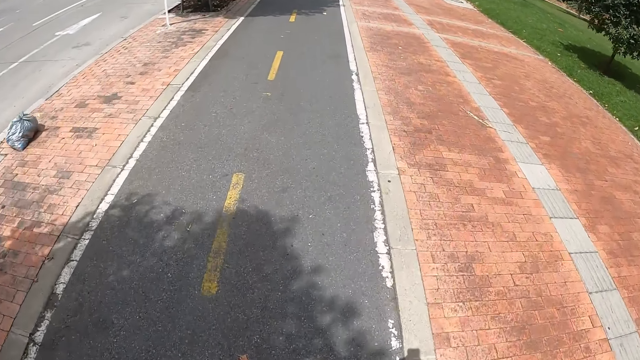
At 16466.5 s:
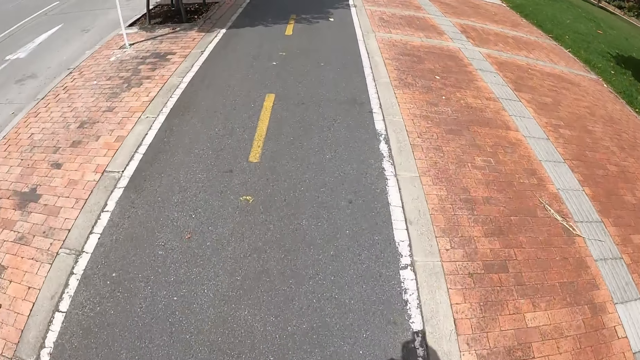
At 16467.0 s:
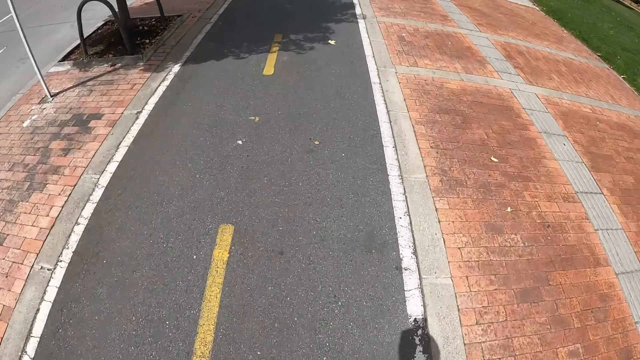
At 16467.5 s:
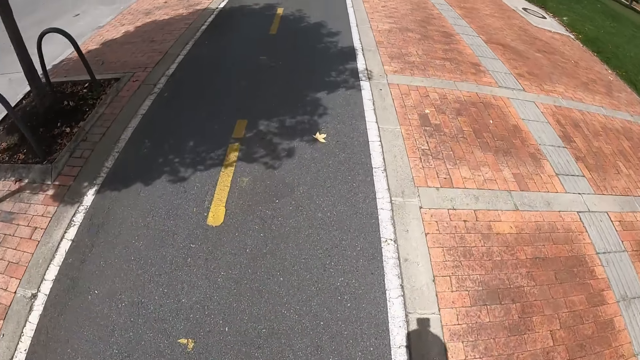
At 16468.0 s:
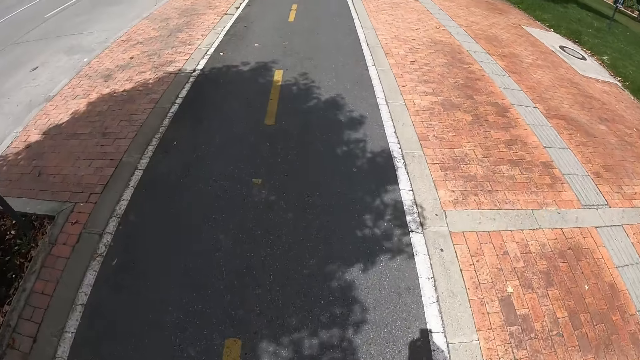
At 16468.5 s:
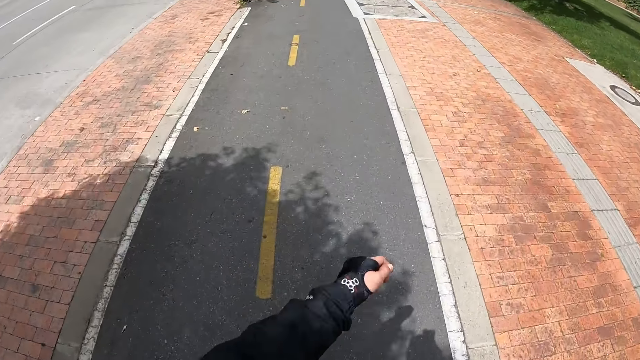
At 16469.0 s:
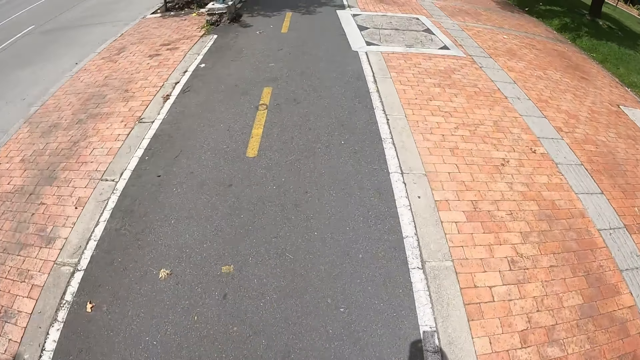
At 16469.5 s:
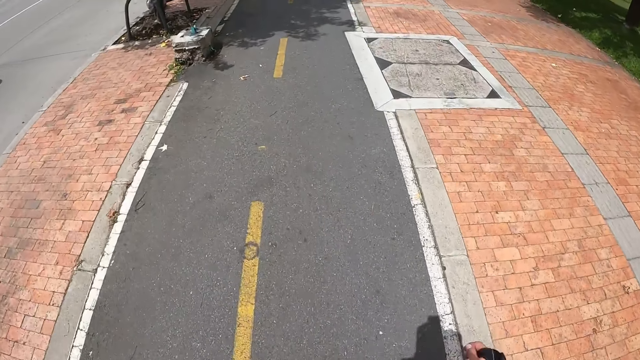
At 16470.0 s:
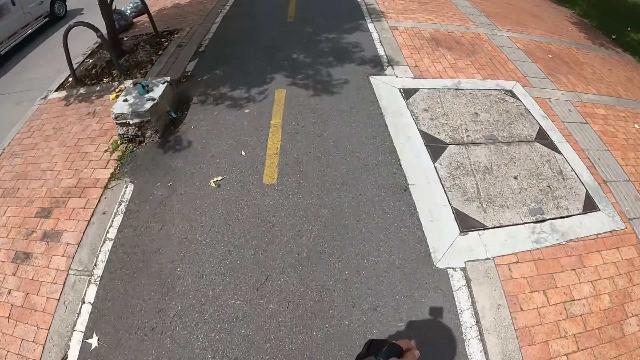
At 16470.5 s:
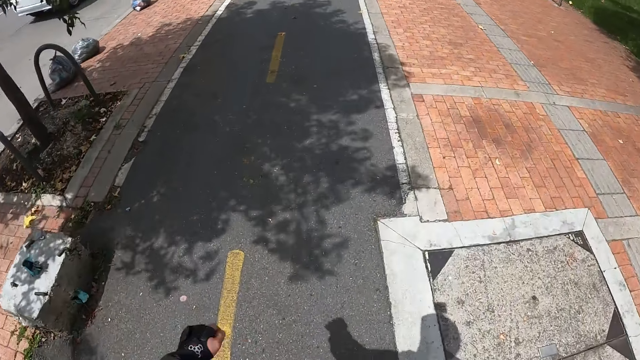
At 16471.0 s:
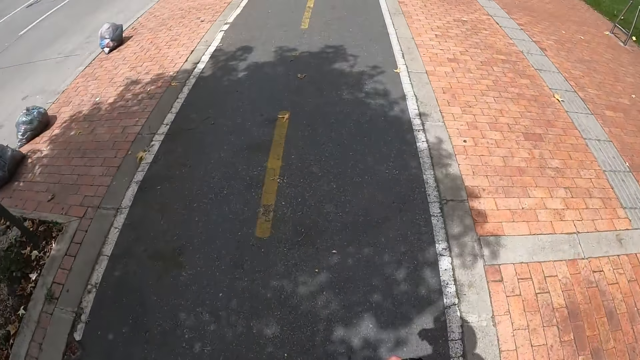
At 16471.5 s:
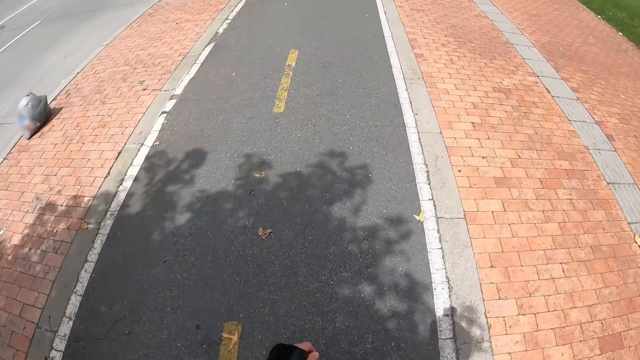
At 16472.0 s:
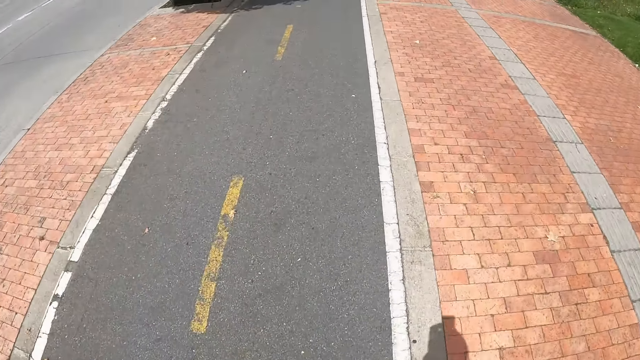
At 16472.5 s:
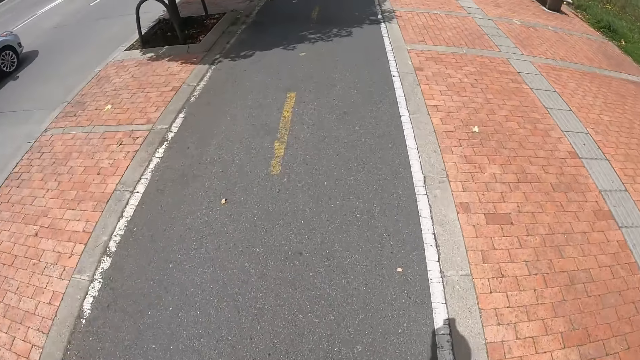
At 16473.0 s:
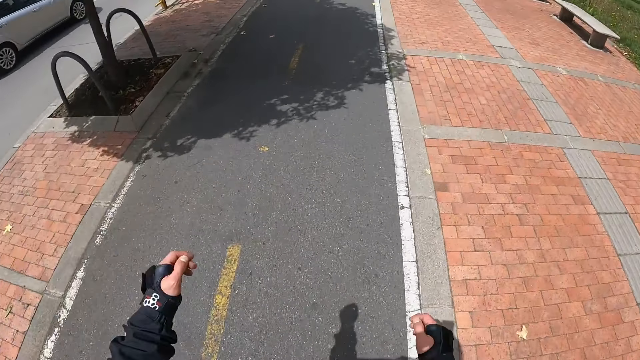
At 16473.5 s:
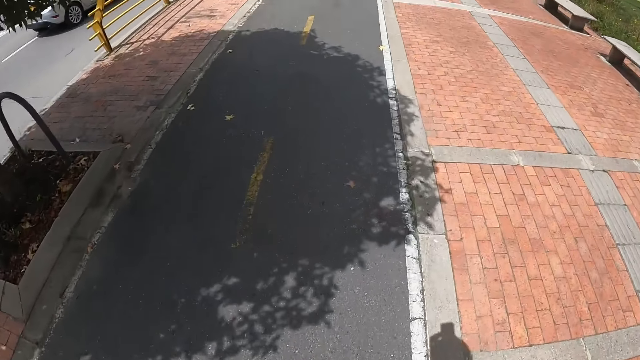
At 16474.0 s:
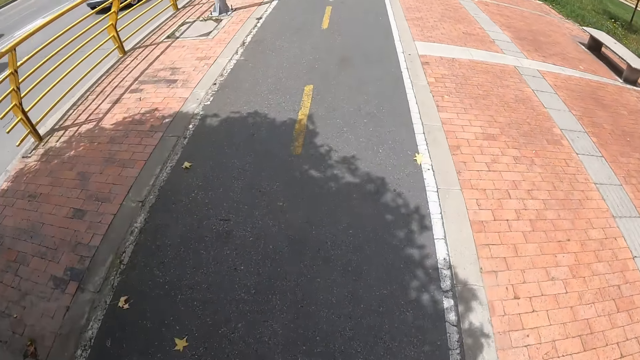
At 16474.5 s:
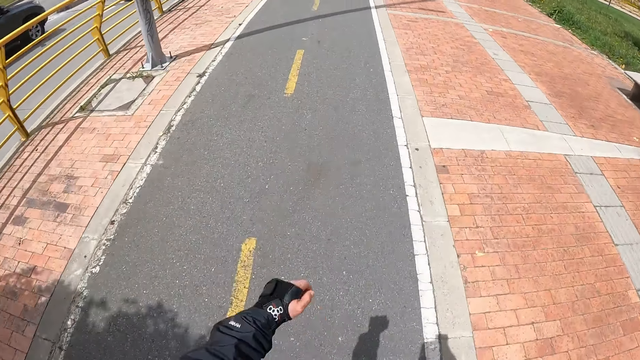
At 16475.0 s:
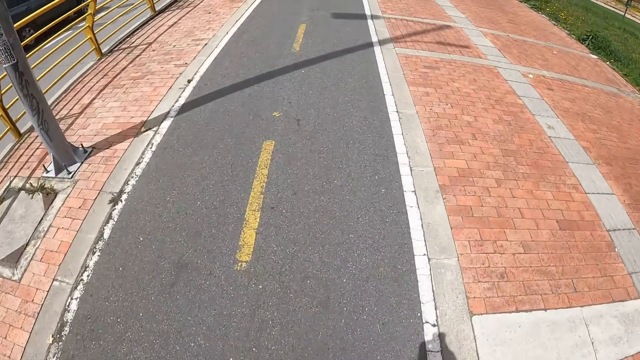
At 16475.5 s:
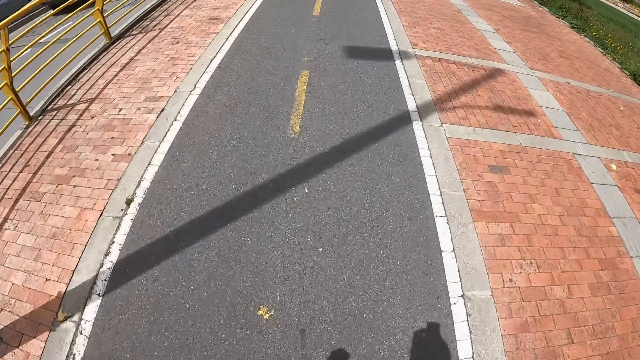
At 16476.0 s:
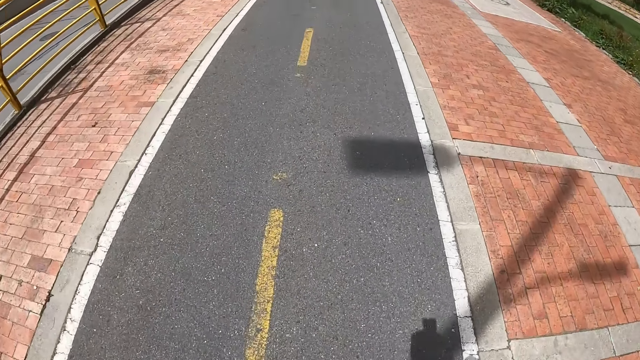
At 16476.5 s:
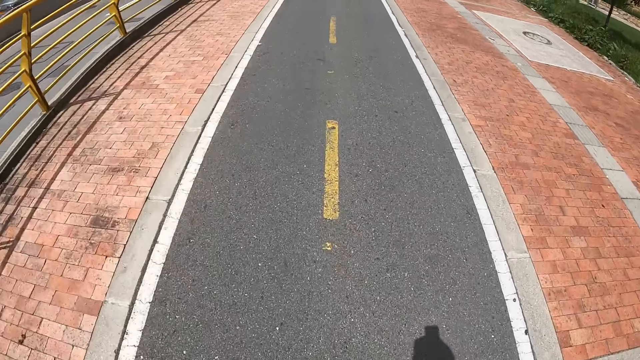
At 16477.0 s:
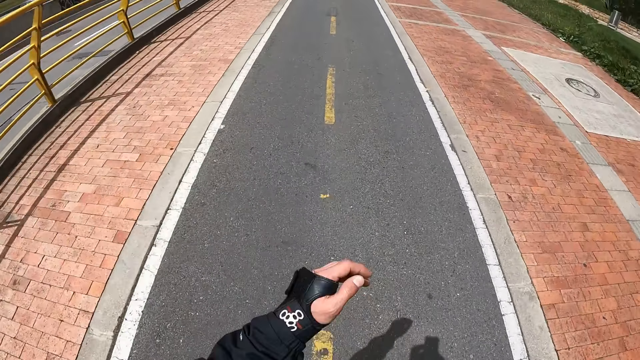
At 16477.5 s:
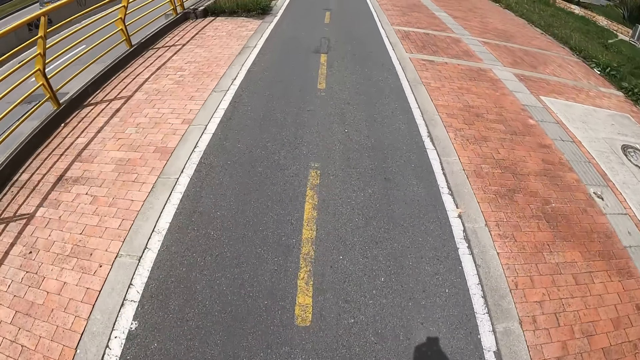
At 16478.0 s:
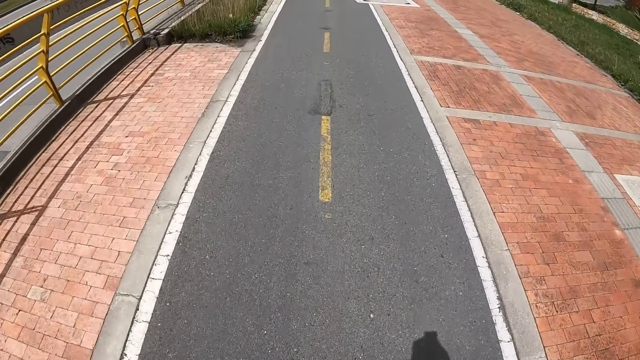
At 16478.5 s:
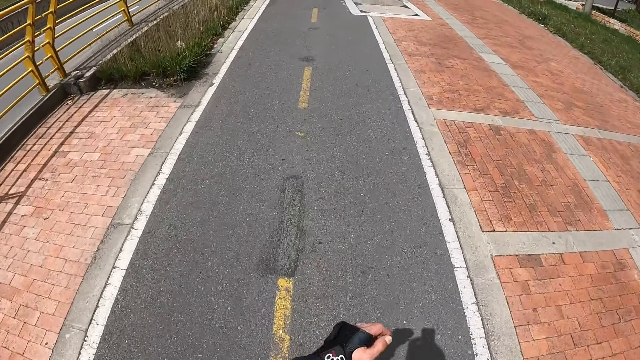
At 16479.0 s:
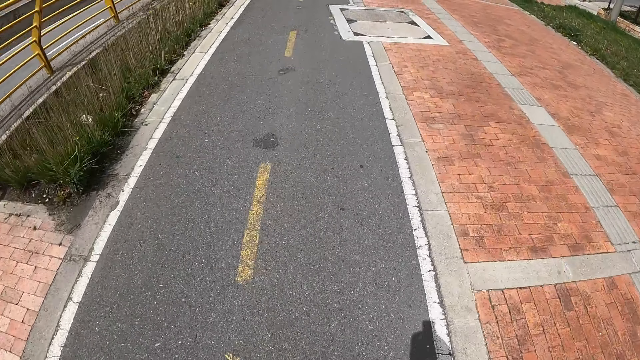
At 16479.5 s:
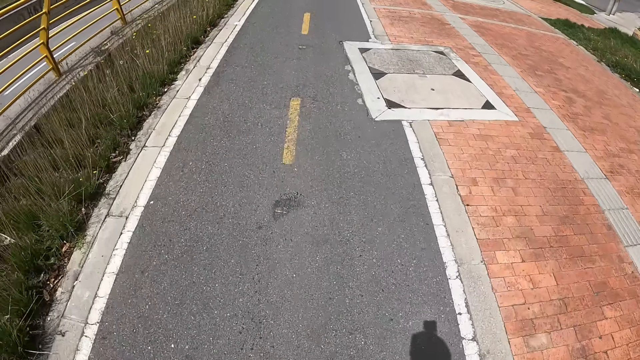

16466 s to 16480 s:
A white minivan drives past the camera wearer. A white car drives past the camera wearer. A blue jeep drives past the camera wearer.

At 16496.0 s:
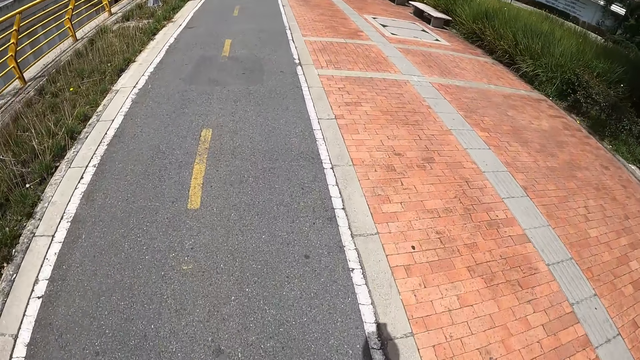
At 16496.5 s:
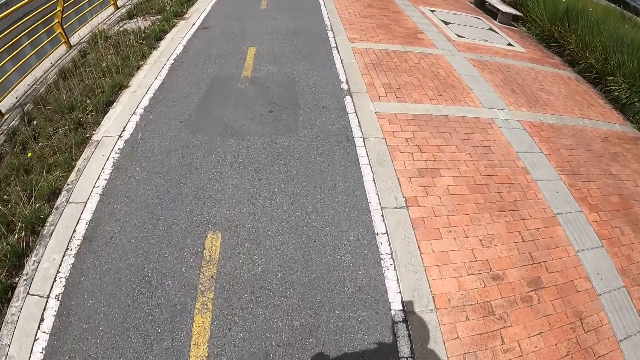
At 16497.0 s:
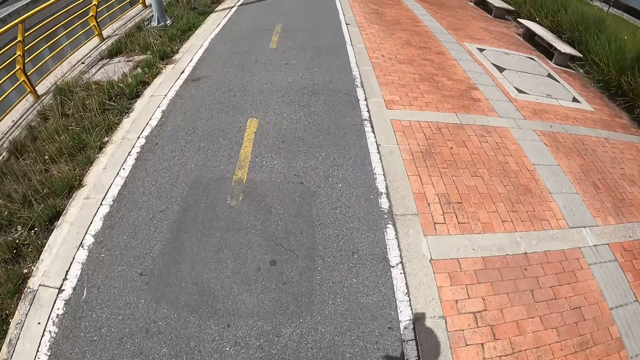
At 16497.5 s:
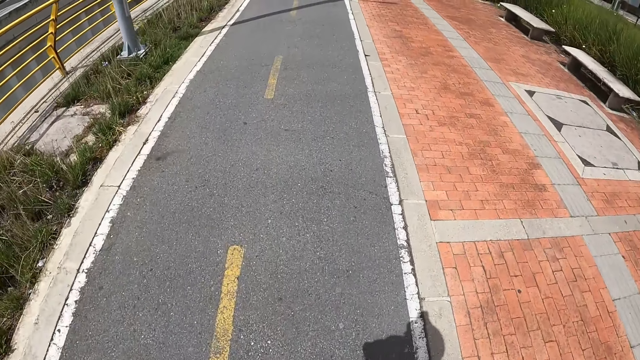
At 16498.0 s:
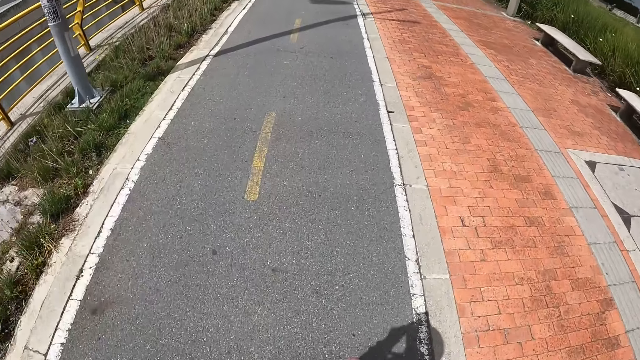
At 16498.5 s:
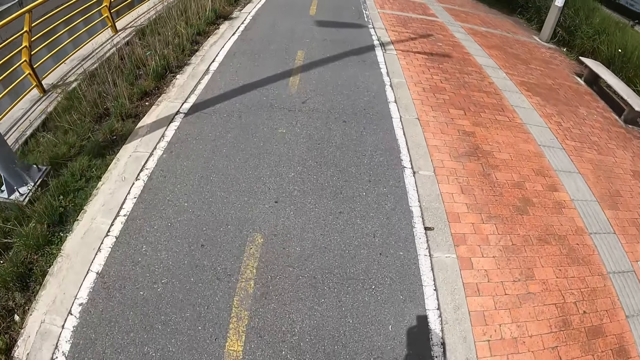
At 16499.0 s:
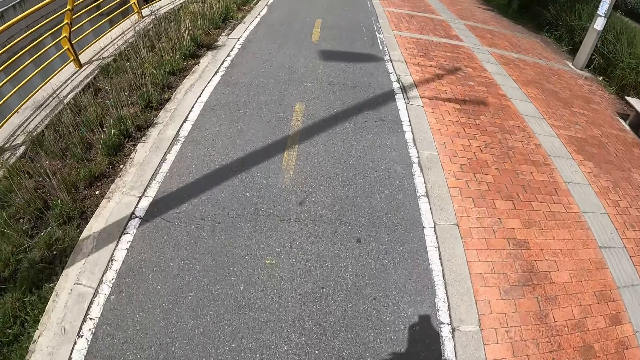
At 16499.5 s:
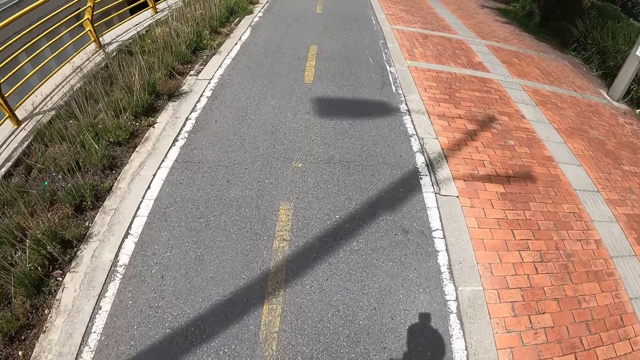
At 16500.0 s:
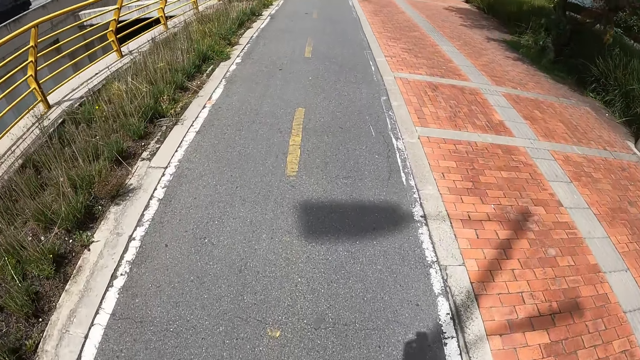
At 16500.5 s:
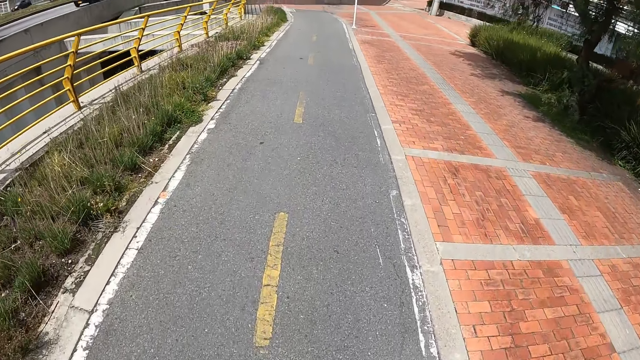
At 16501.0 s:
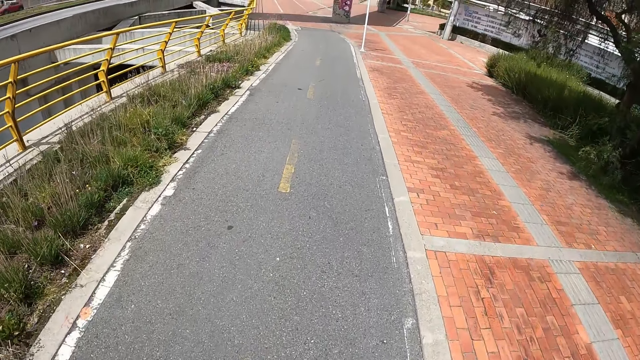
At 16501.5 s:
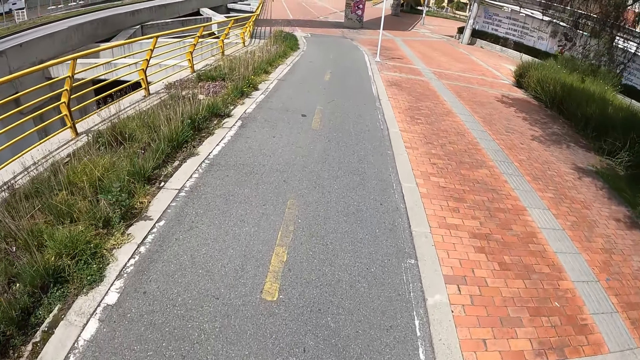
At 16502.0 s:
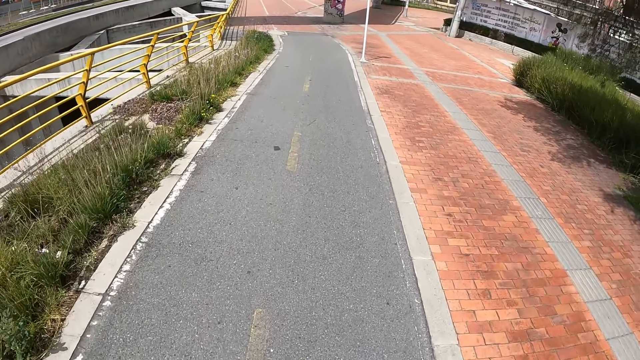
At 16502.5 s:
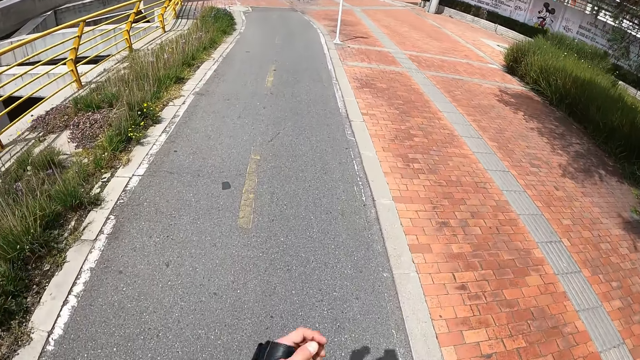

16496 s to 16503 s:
The camera wearer touches his face with his left hand. He does it again.
